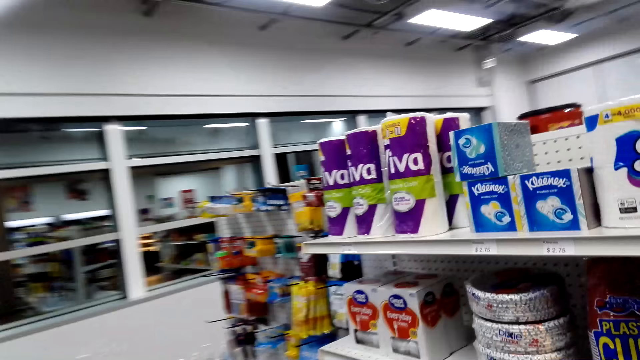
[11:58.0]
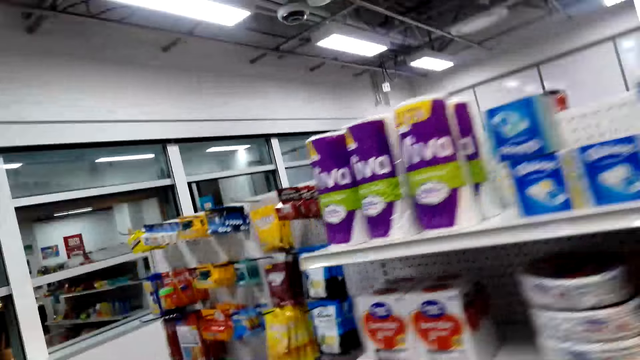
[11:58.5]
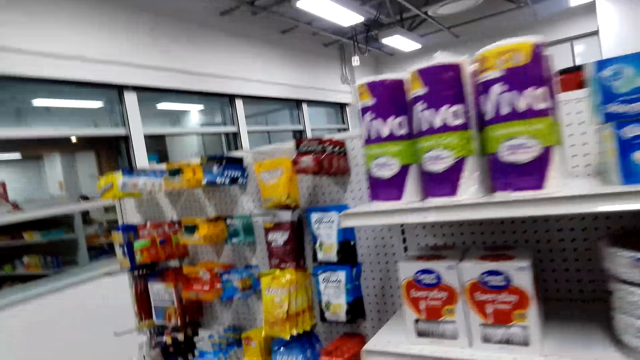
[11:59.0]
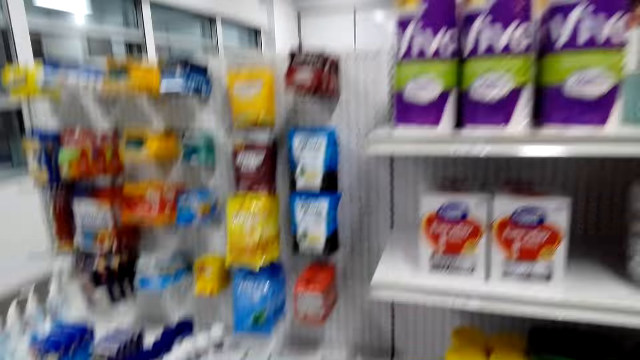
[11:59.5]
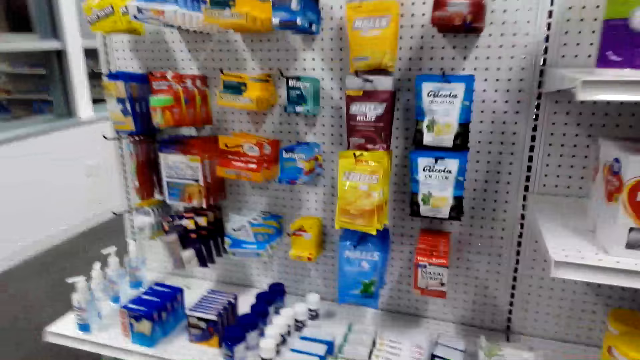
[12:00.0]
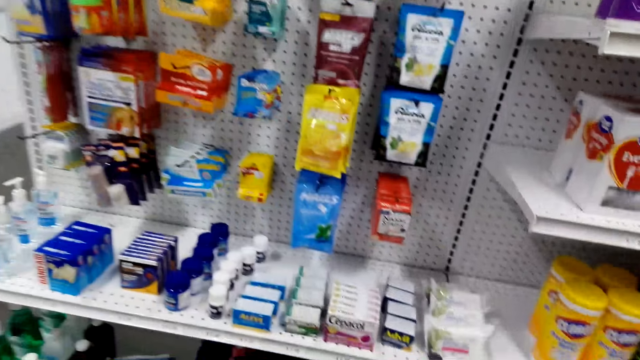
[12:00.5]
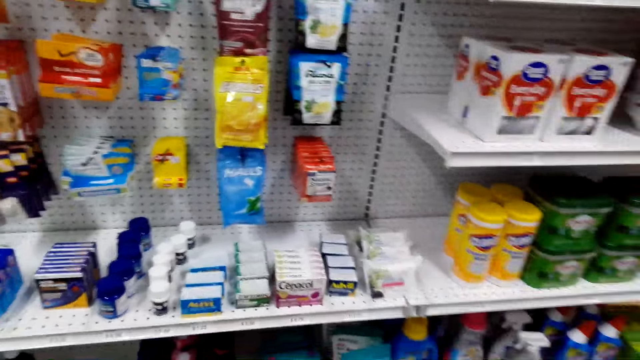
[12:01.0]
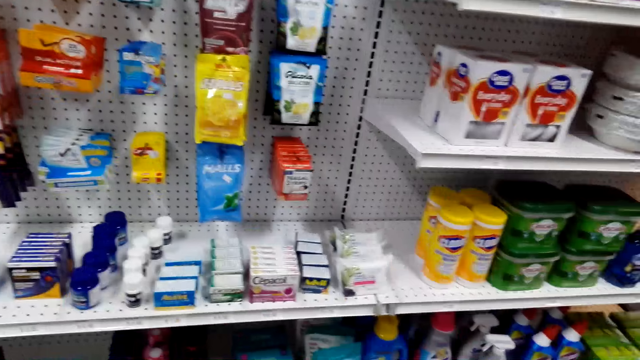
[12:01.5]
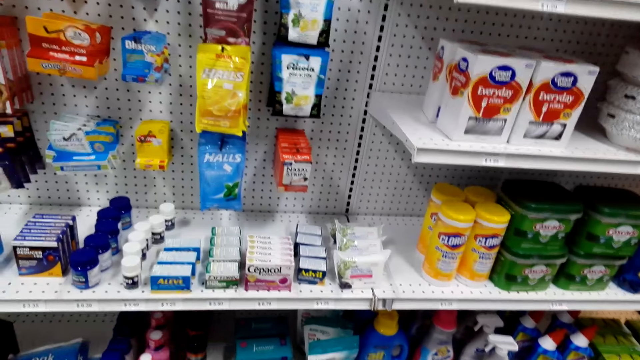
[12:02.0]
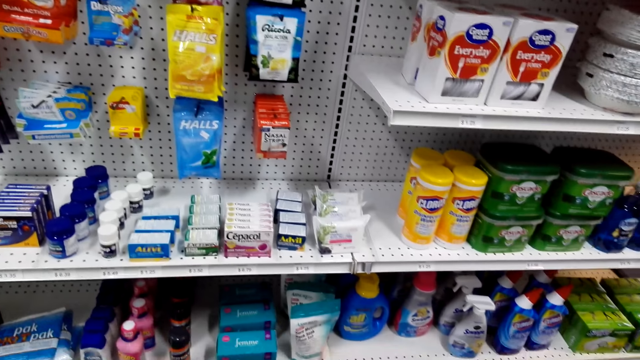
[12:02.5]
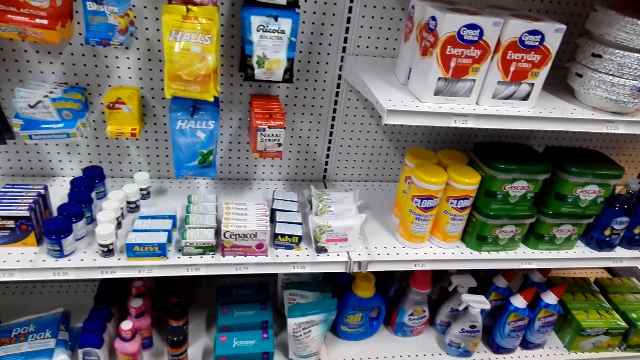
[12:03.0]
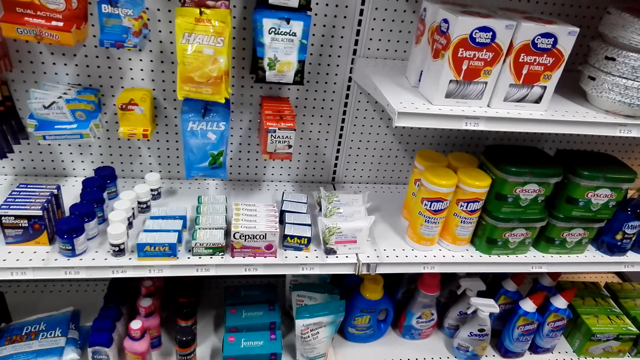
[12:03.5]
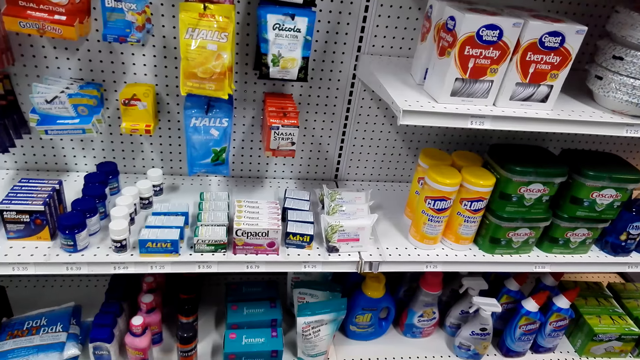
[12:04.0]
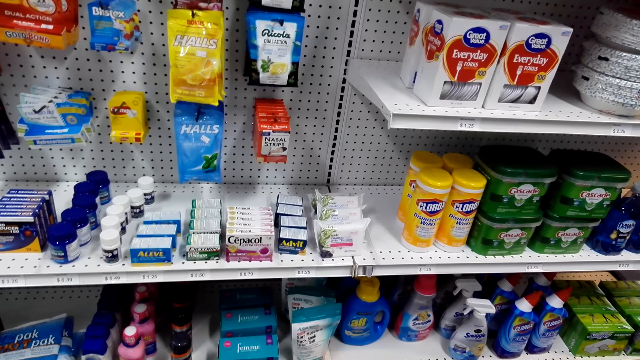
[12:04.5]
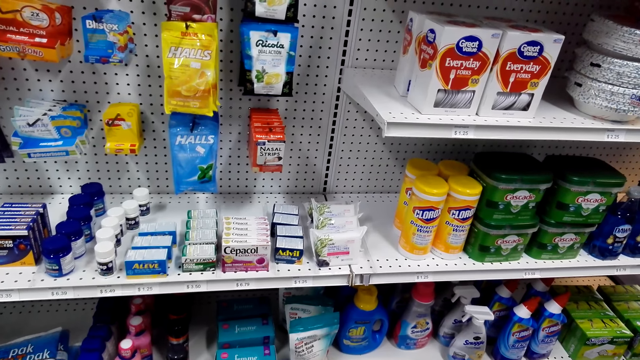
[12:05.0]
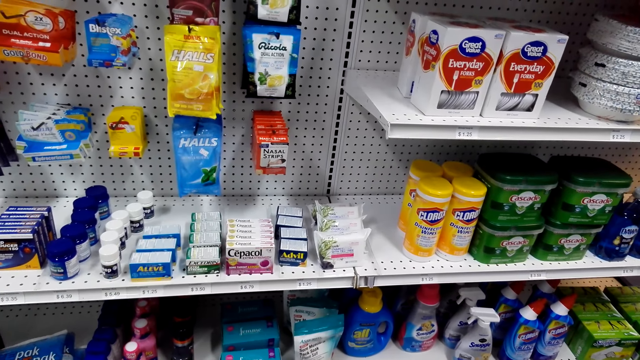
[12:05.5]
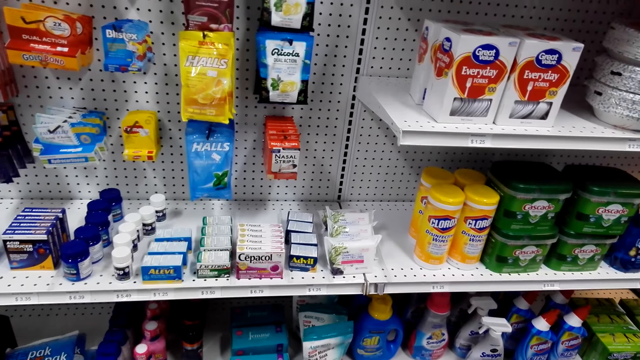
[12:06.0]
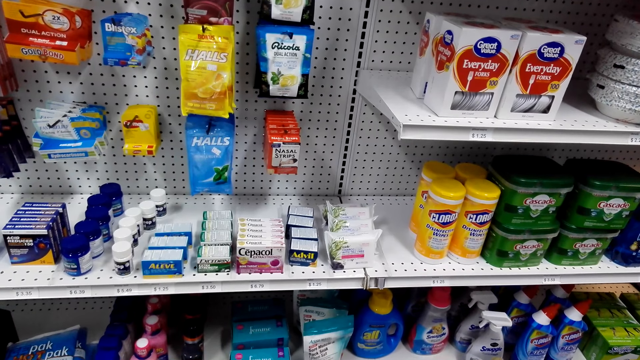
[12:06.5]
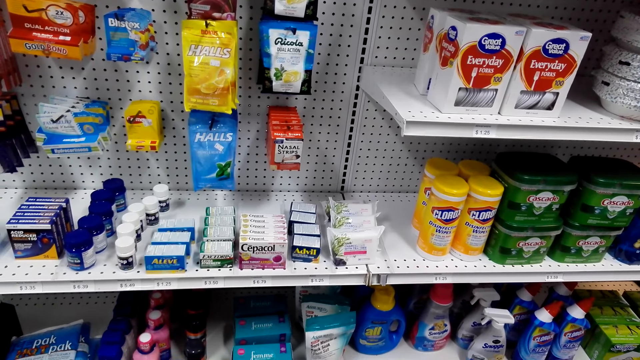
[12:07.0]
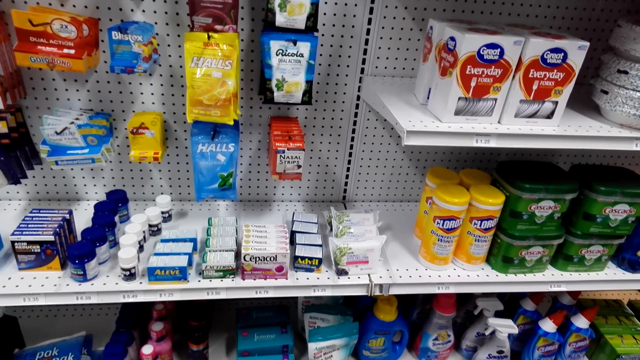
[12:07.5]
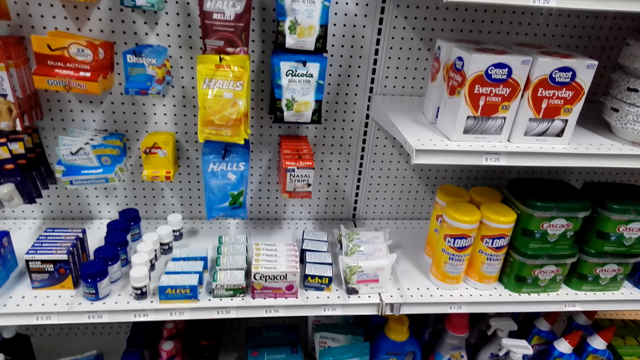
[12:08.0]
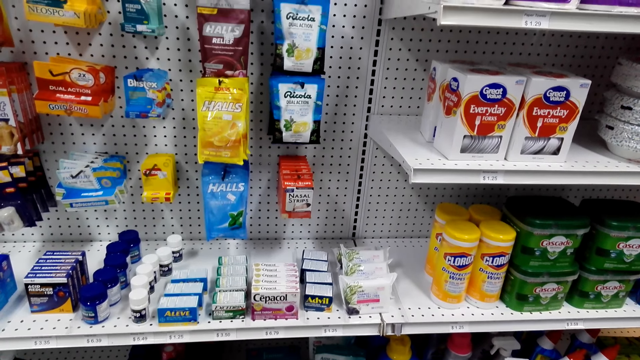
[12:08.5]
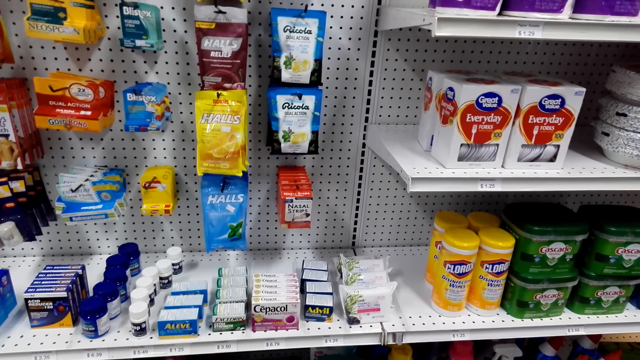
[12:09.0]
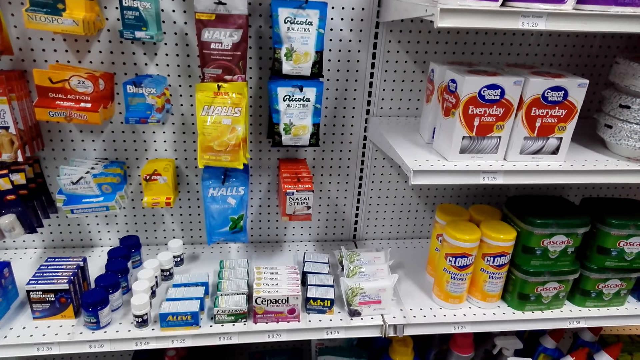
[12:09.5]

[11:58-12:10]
The camera wearer looks at the items on the shelves. They stand.

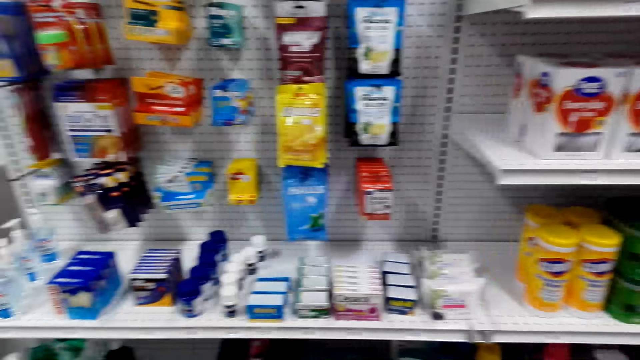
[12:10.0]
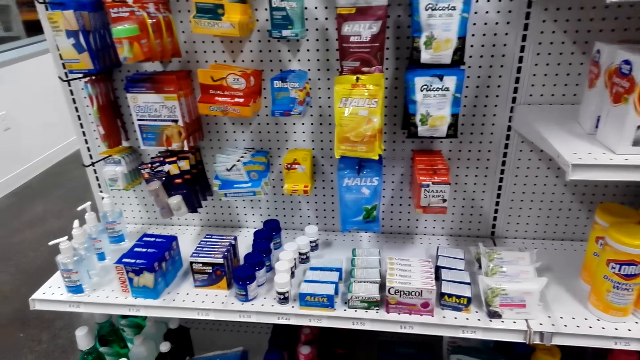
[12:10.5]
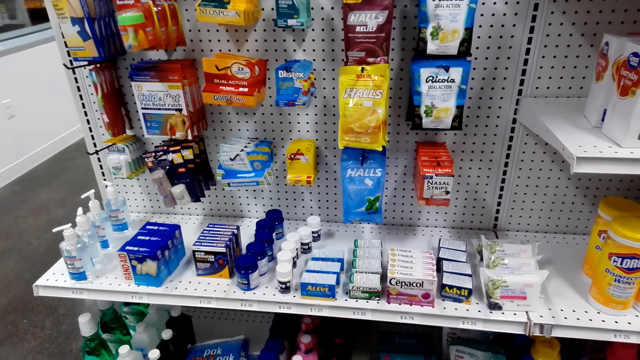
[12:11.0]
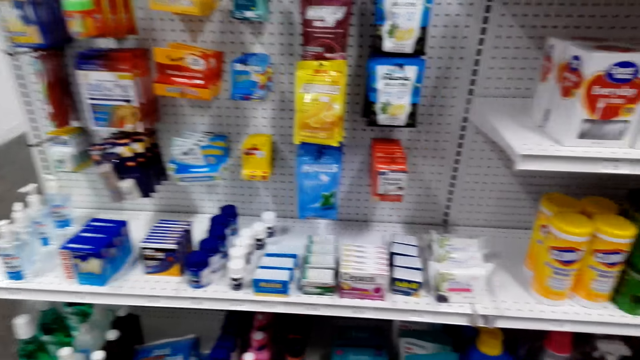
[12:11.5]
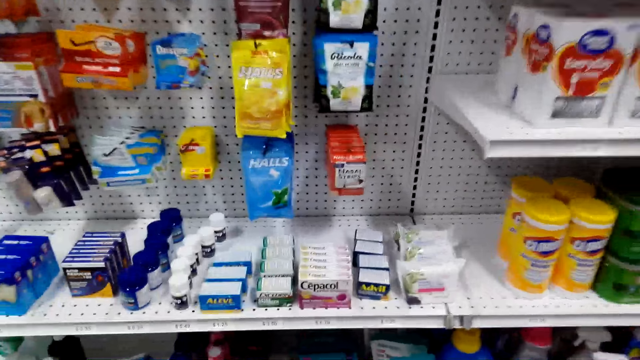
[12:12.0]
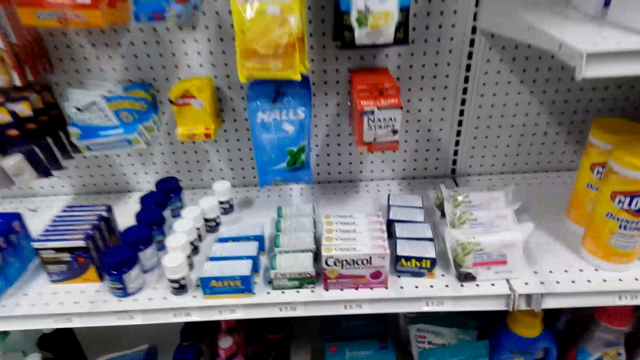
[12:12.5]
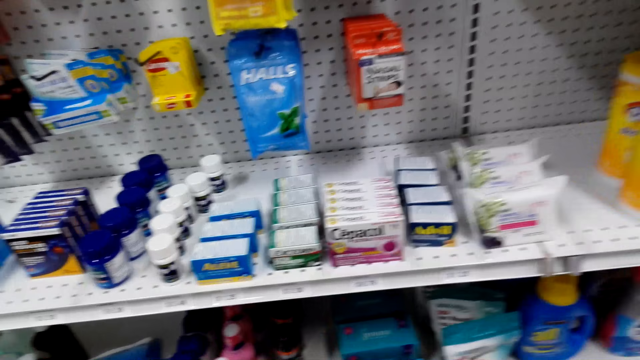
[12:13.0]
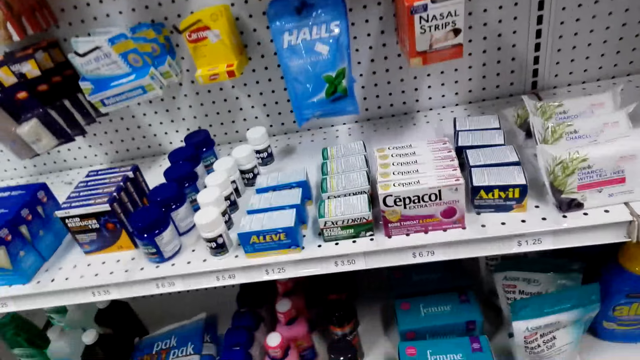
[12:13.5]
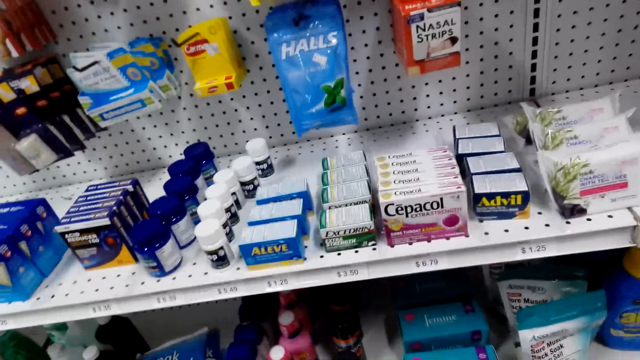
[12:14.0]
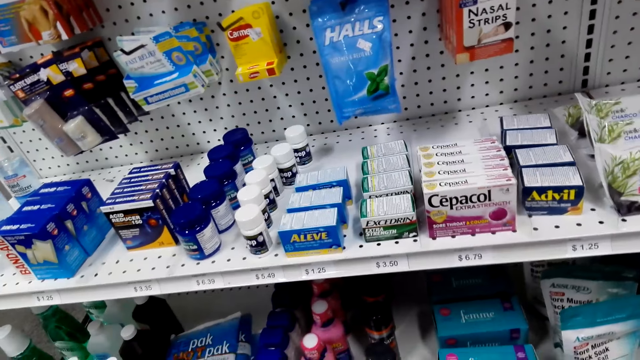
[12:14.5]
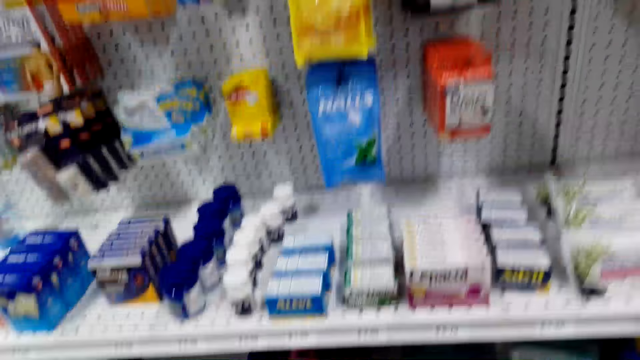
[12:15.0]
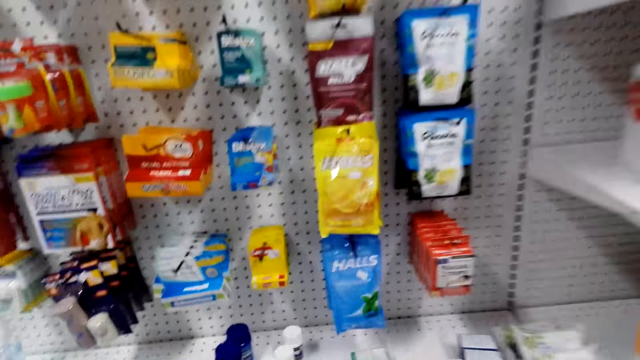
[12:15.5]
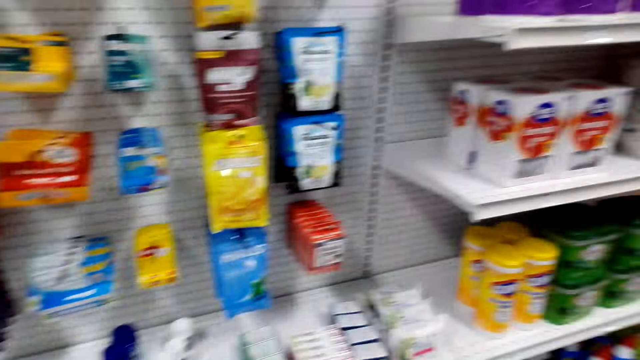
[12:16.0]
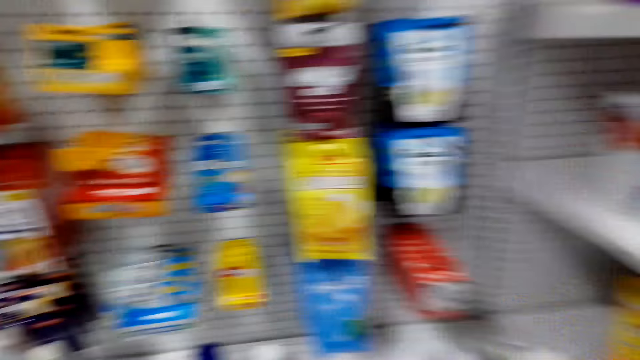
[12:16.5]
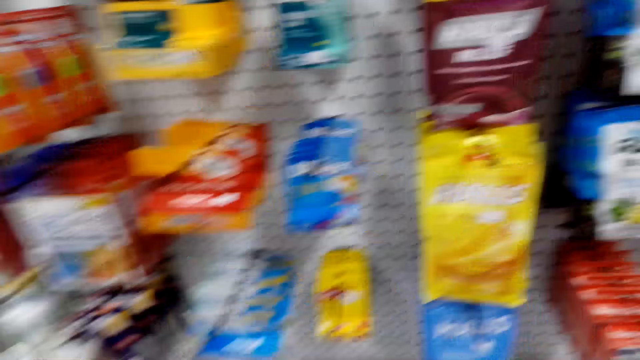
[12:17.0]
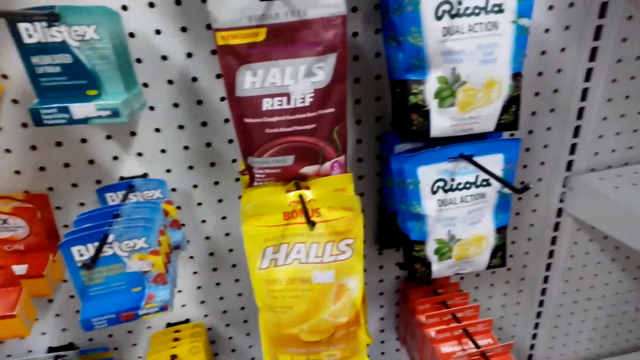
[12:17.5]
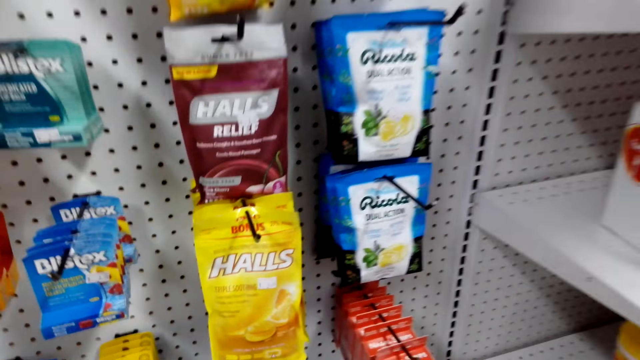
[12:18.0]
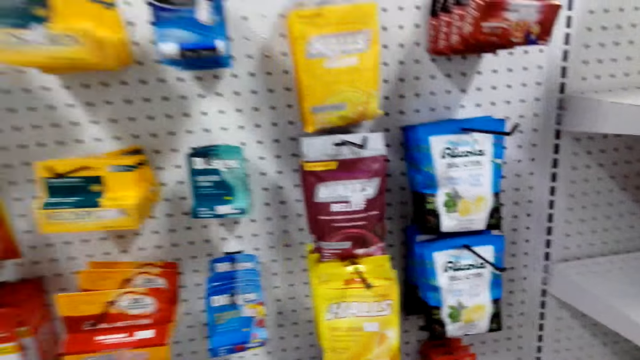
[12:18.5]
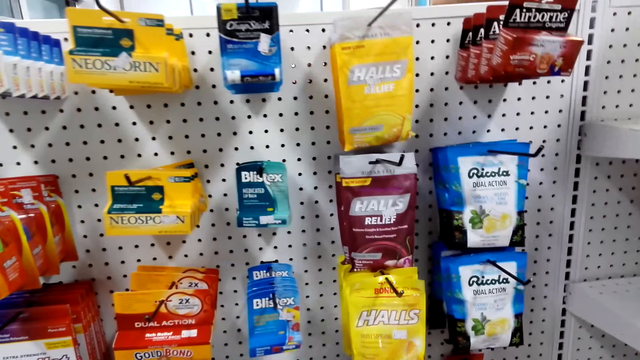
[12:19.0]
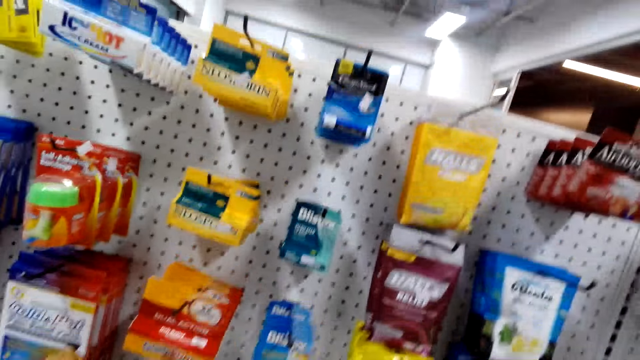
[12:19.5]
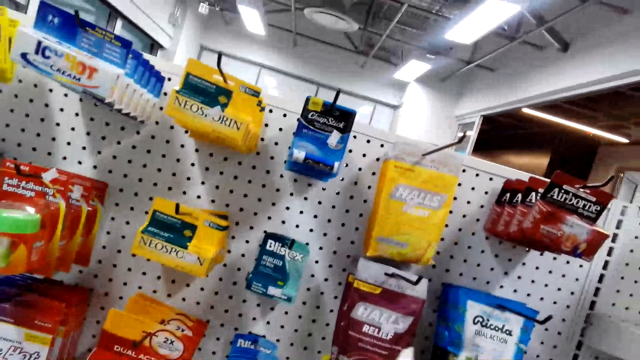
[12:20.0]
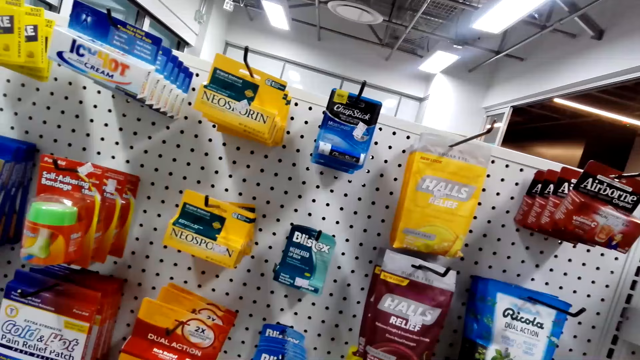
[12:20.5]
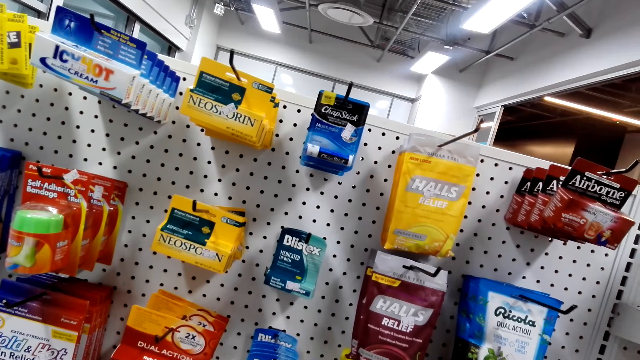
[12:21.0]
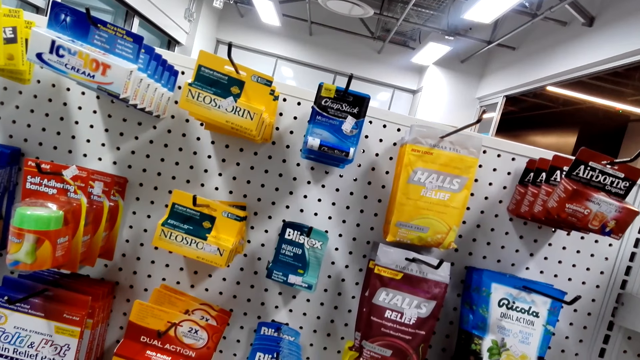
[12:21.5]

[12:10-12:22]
The camera wearer looks at the hanged items.
